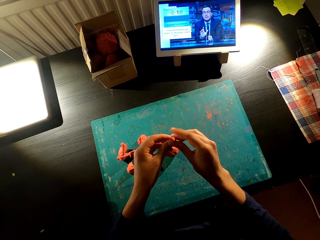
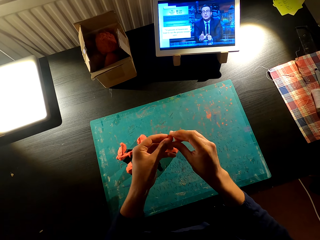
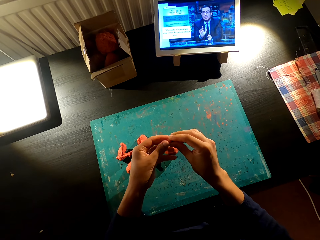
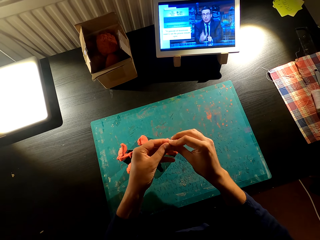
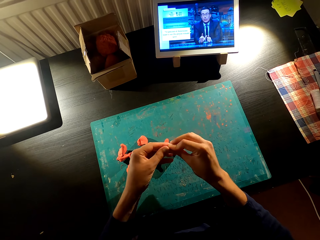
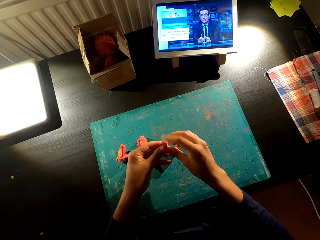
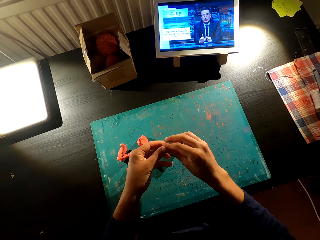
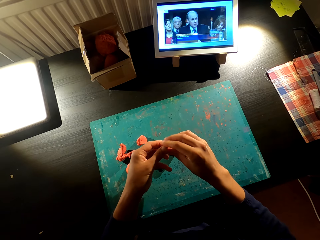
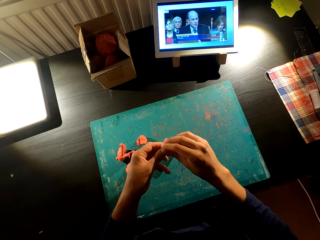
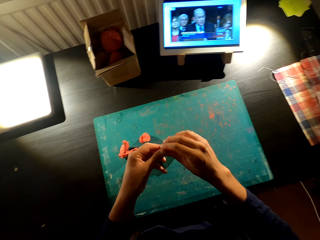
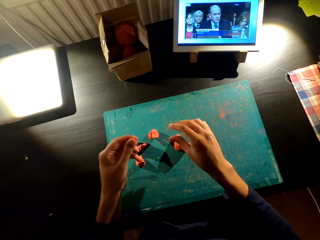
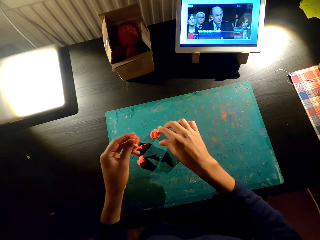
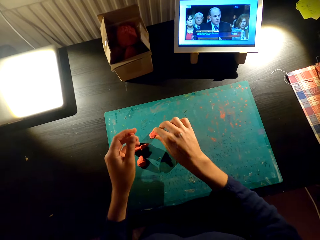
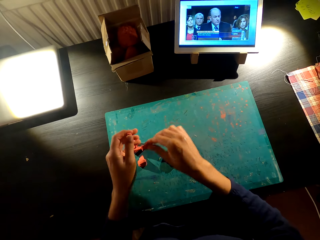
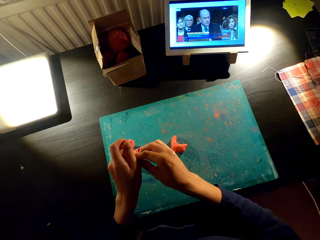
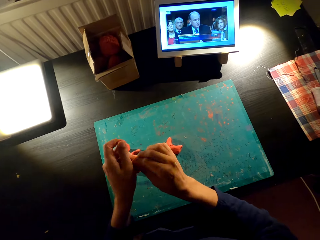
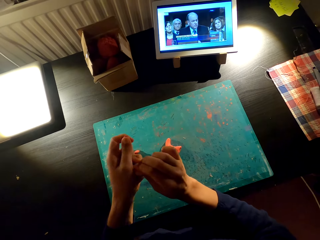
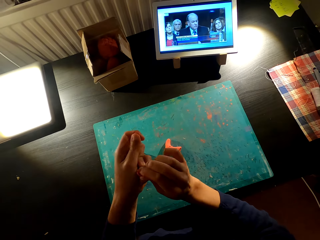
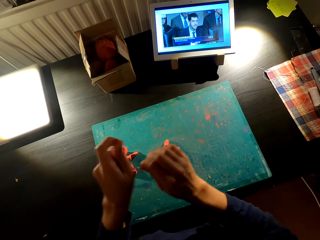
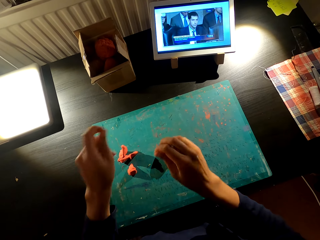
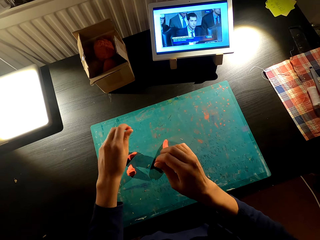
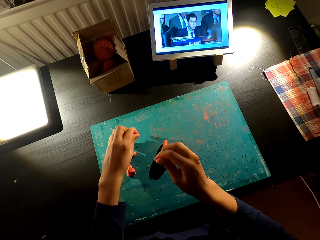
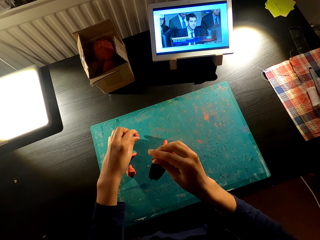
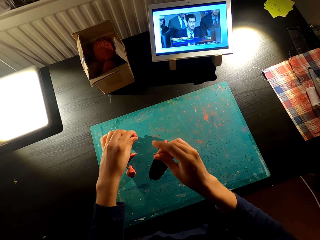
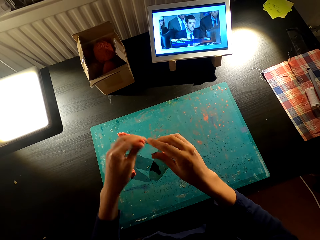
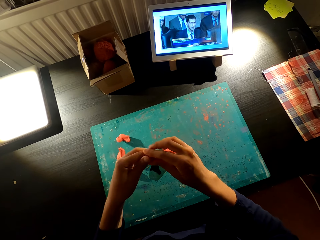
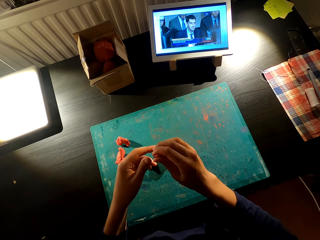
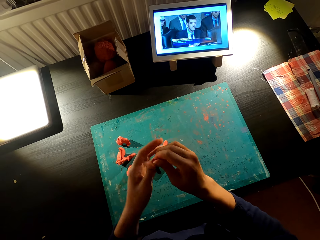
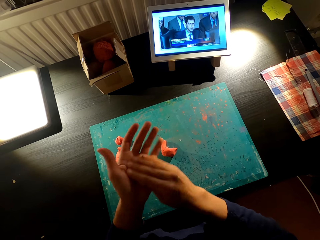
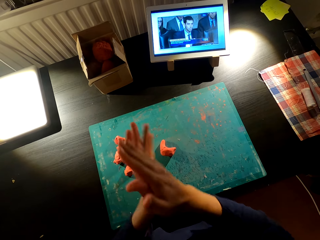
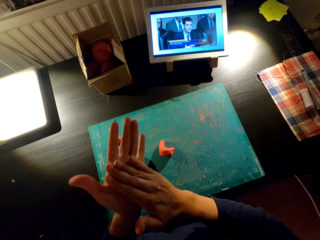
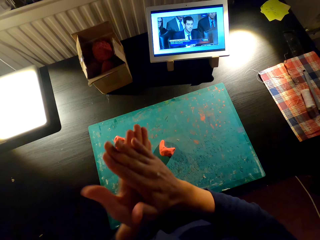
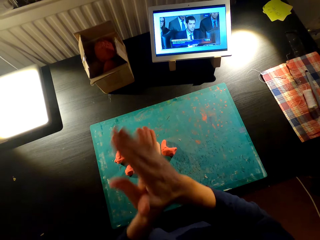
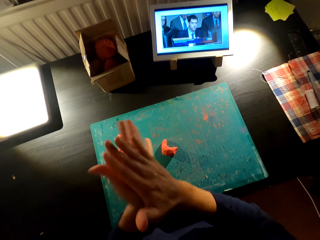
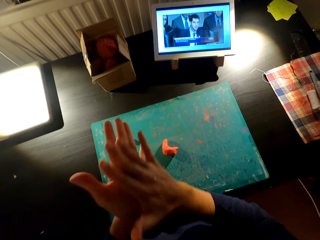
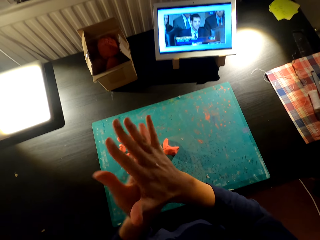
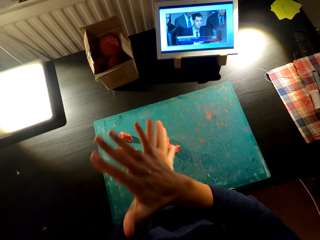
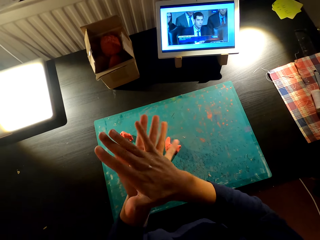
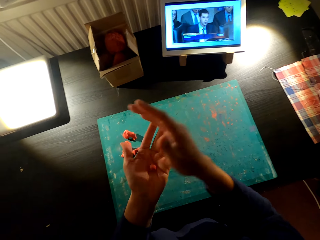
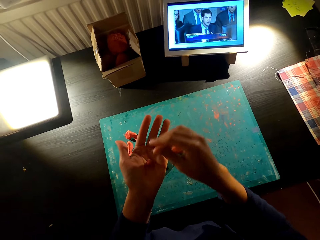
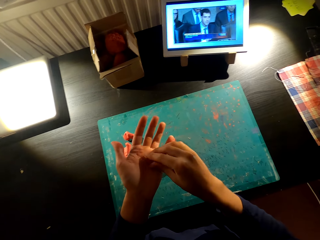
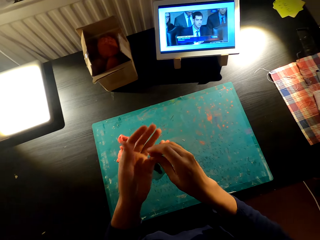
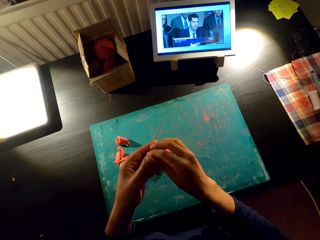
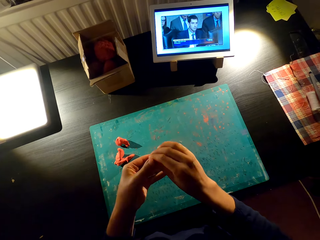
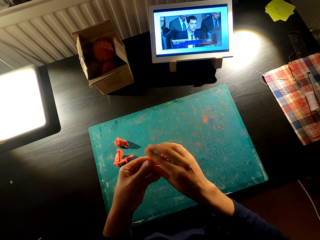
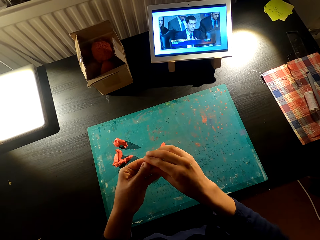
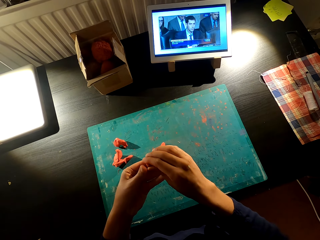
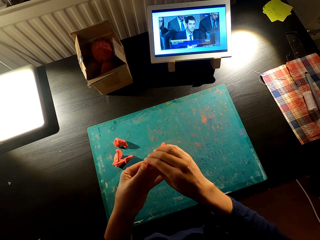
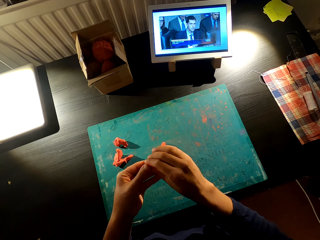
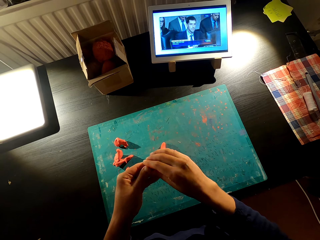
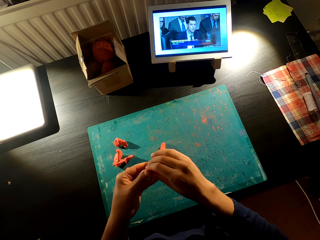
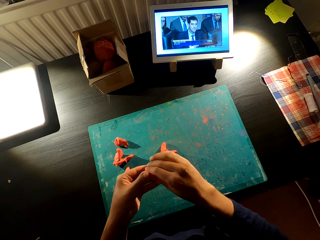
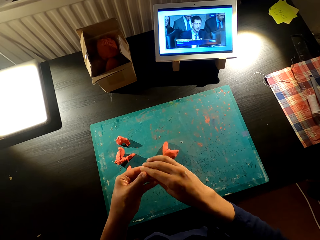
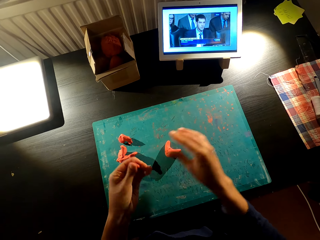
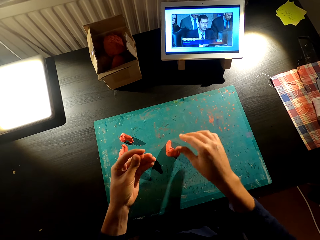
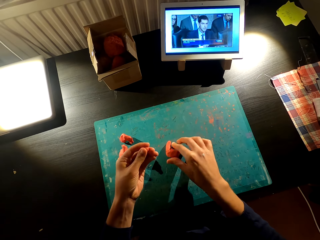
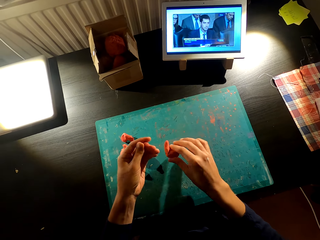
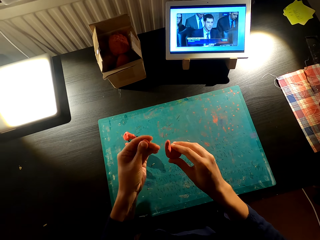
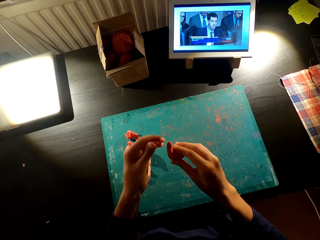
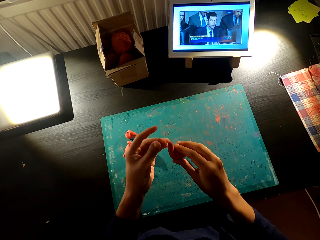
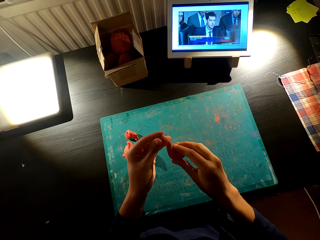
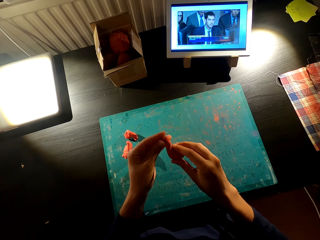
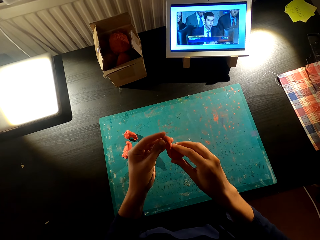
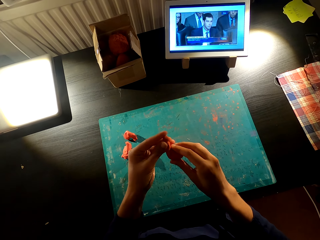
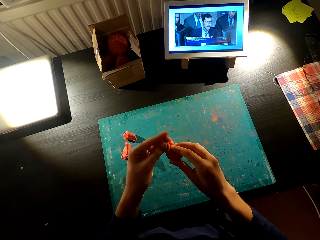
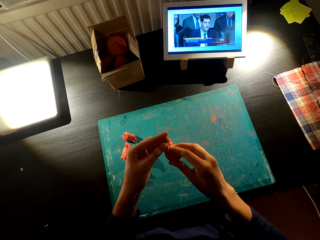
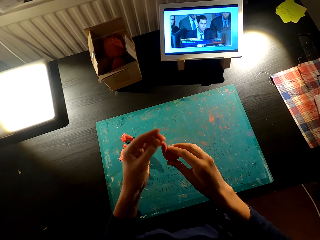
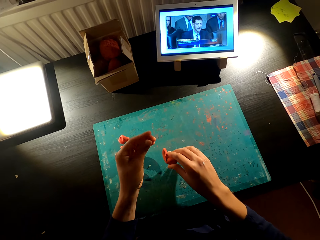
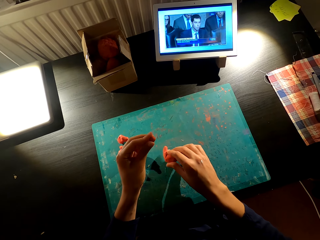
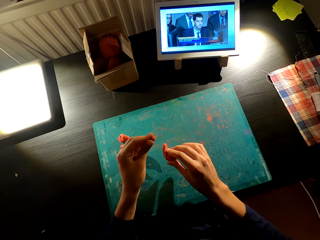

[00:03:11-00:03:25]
The camera wearer holds something with his hands. He picks up something on the table. He cuts the clay mold with his hands. He puts something on the table. He molds the clay. He rolls something with his hands. He holds something with his hands. He picks up something on the table. He holds something with his hands. He attaches molds together.

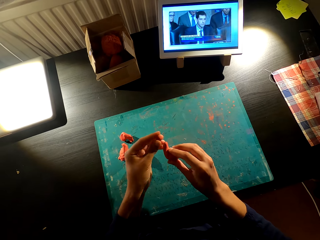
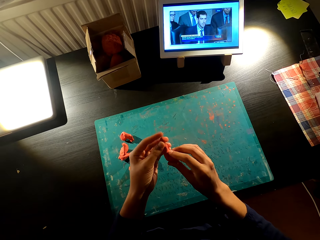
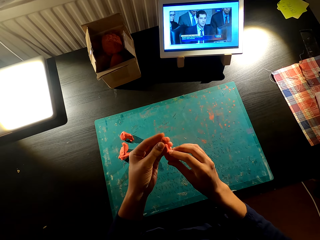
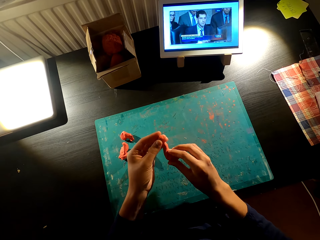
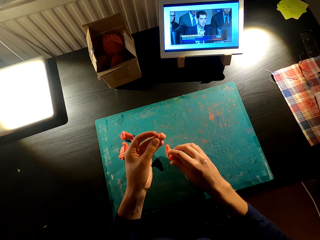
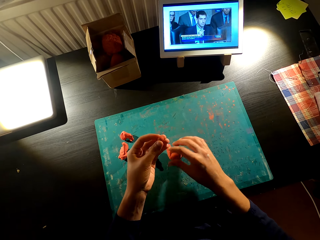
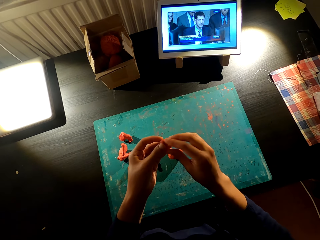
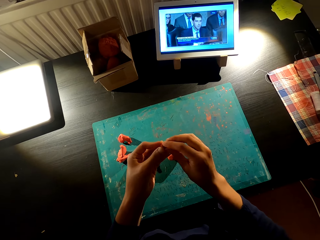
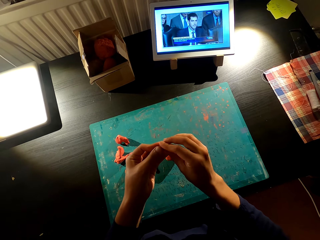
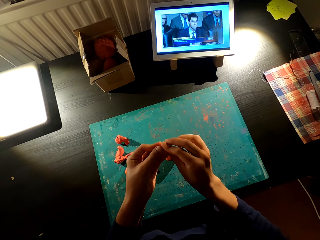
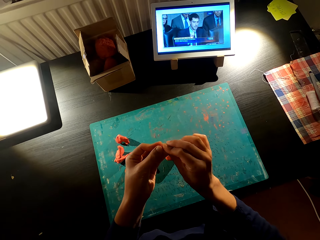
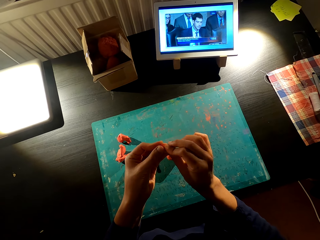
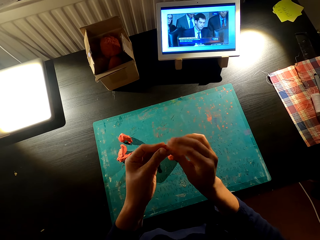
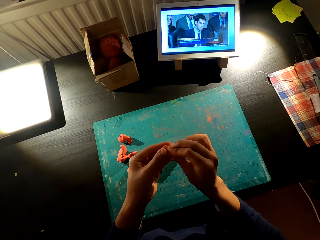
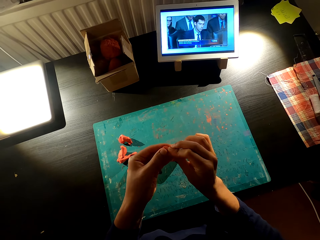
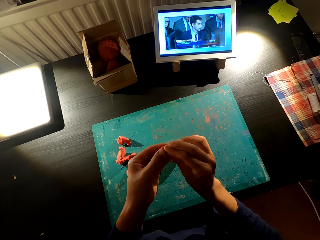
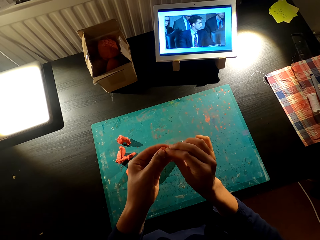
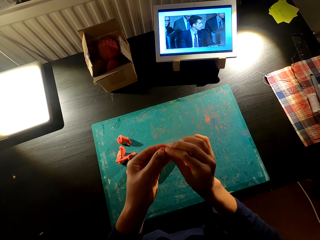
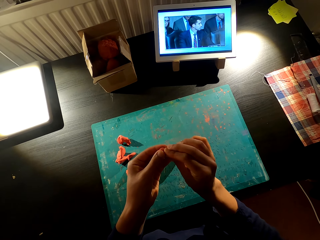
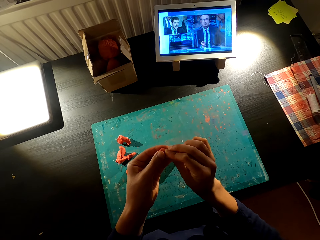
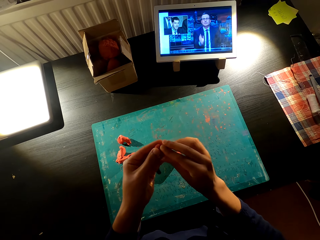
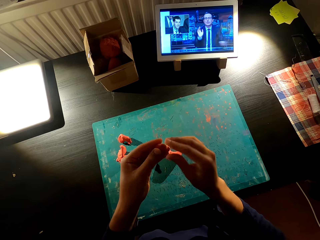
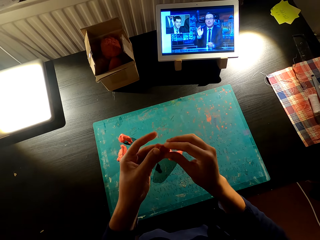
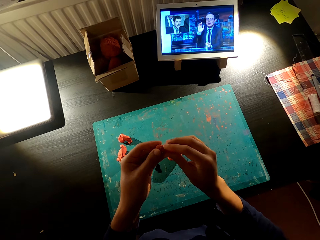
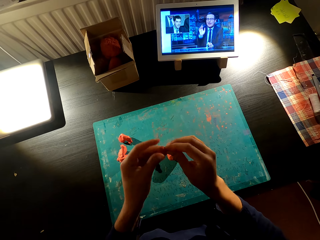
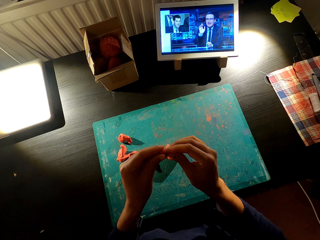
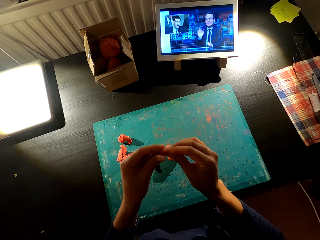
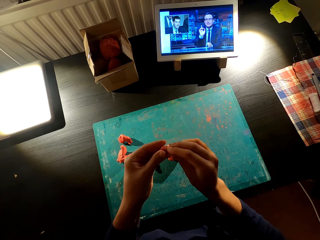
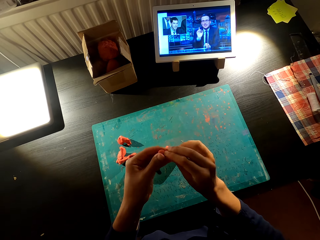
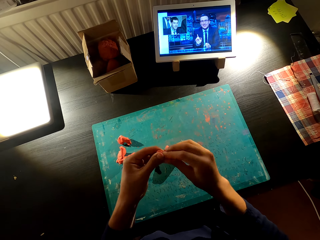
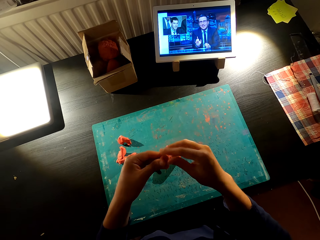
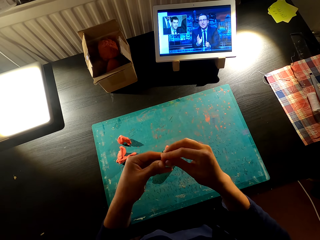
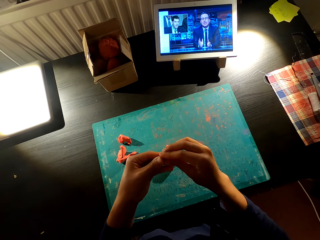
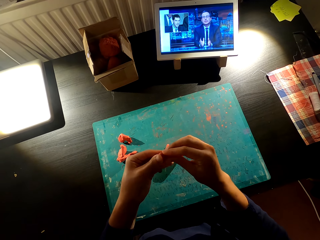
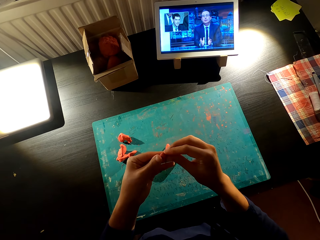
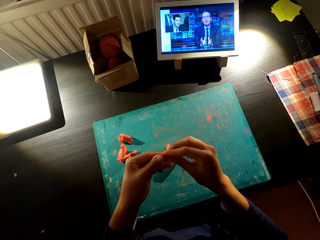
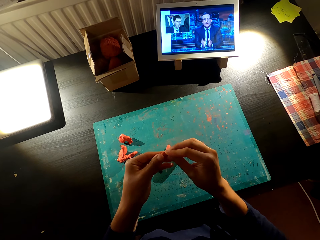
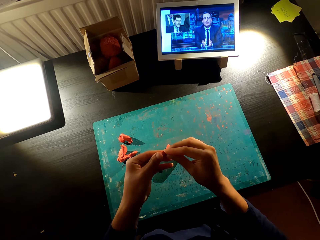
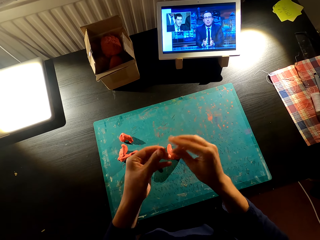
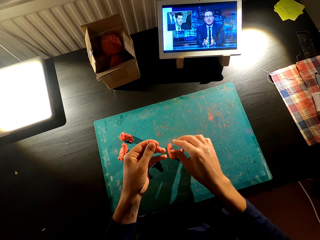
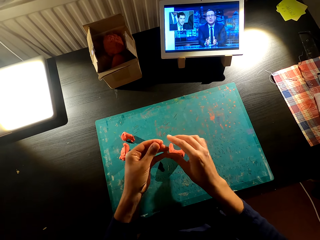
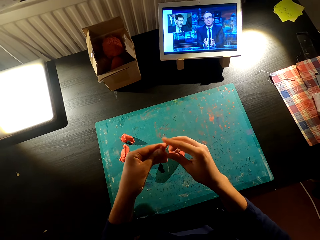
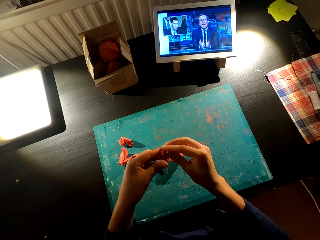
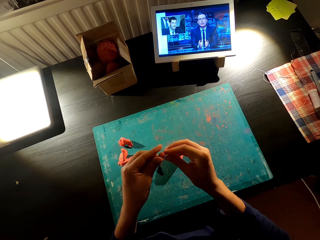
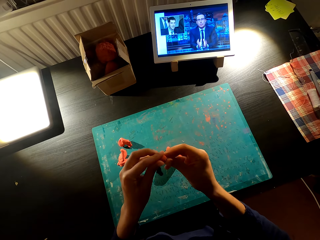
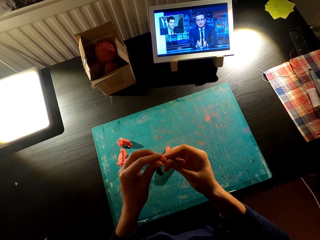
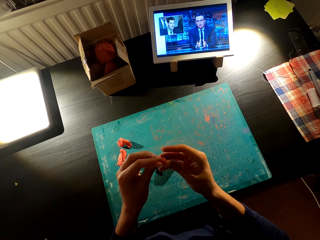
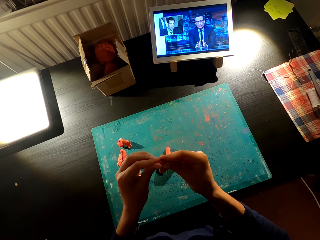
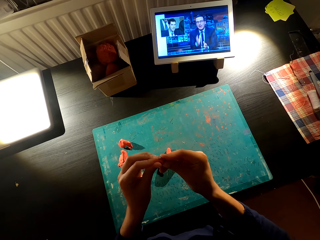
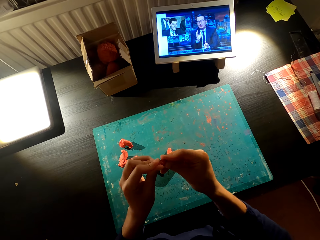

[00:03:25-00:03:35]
The camera wearer puts something on the table. He molds clay. He holds something with his hands.
